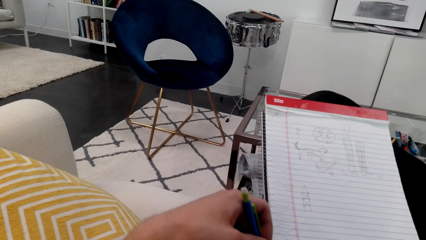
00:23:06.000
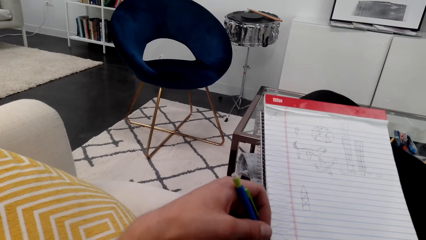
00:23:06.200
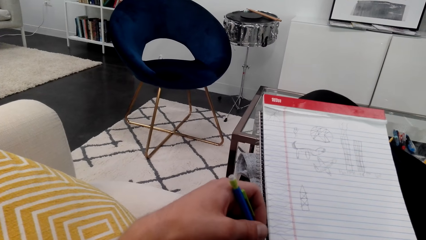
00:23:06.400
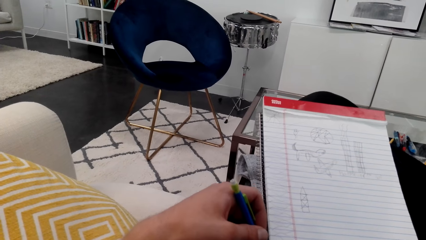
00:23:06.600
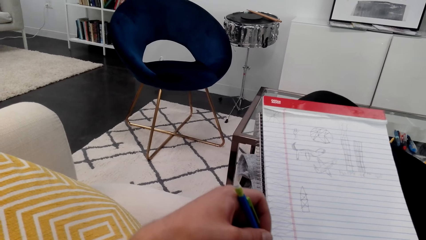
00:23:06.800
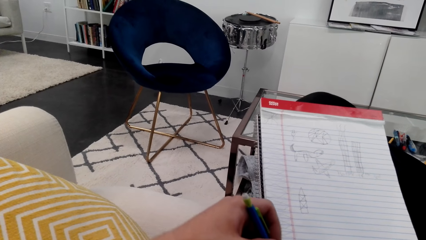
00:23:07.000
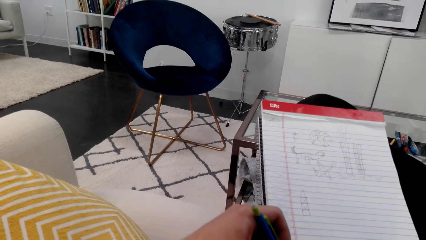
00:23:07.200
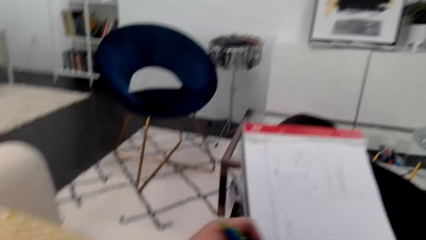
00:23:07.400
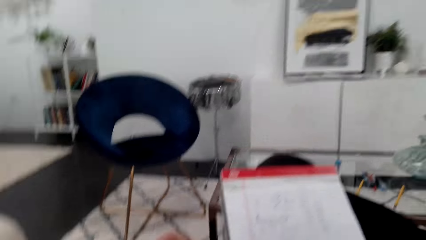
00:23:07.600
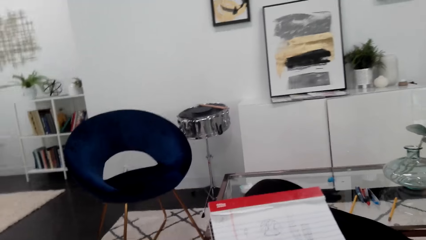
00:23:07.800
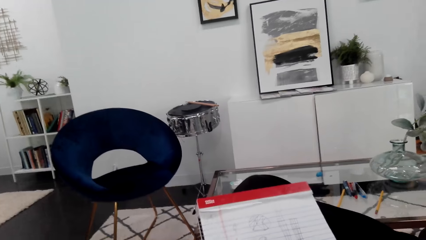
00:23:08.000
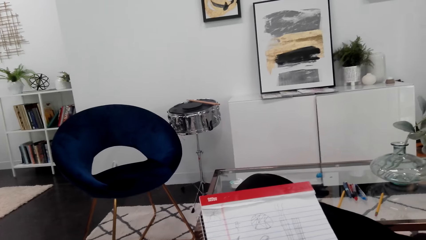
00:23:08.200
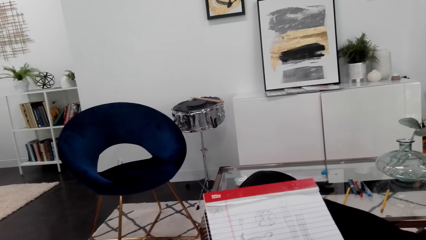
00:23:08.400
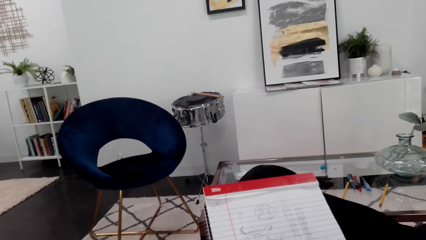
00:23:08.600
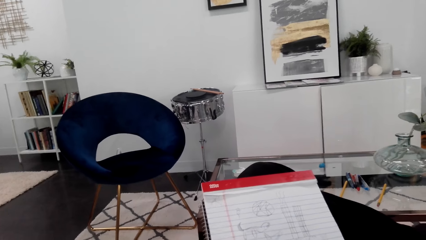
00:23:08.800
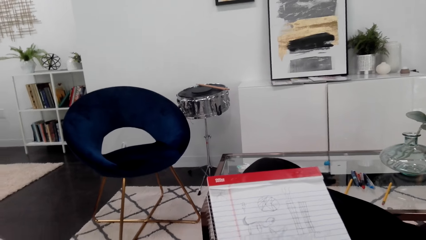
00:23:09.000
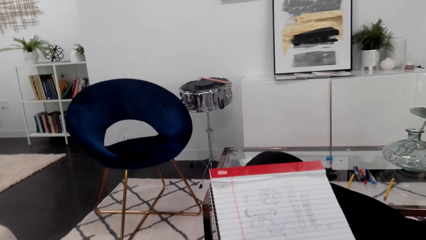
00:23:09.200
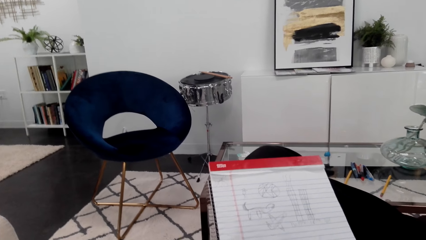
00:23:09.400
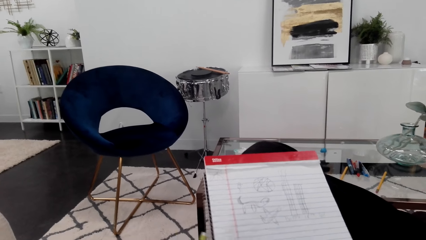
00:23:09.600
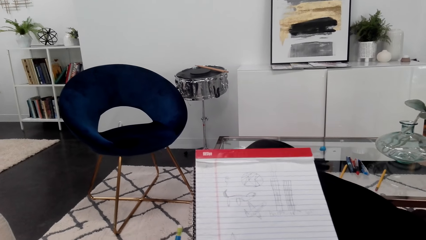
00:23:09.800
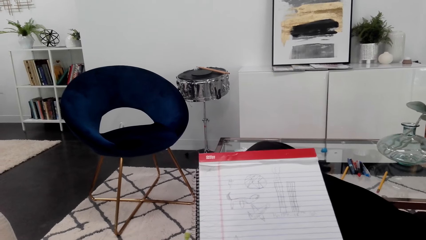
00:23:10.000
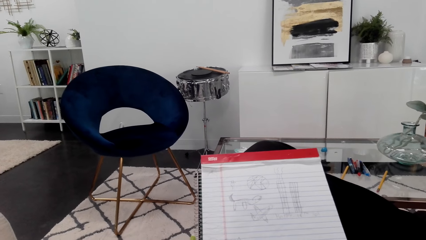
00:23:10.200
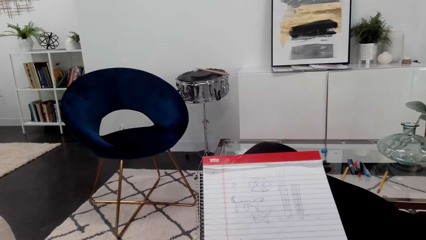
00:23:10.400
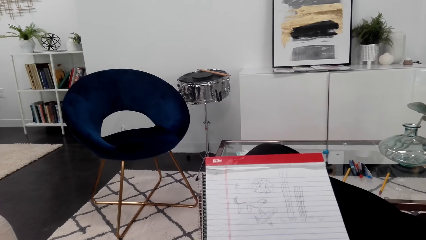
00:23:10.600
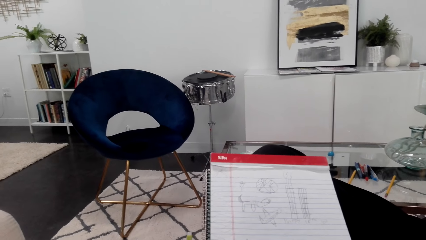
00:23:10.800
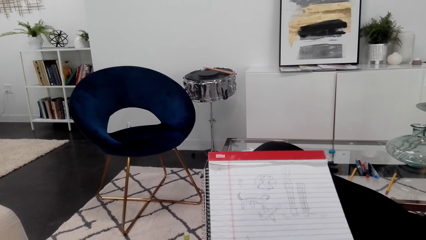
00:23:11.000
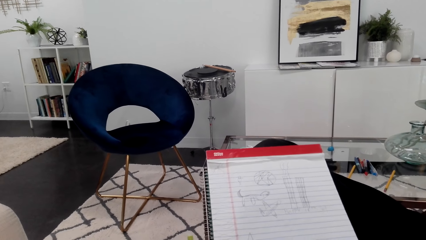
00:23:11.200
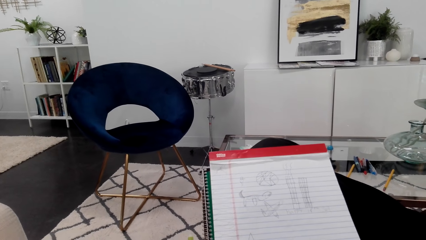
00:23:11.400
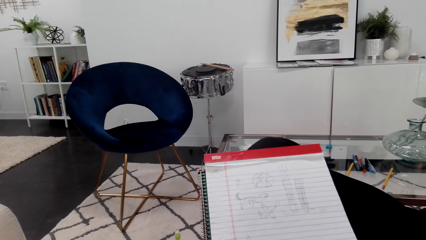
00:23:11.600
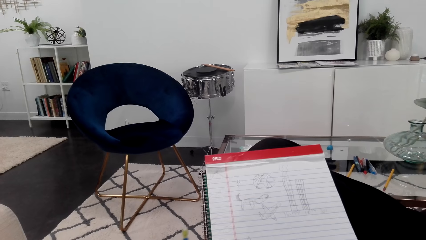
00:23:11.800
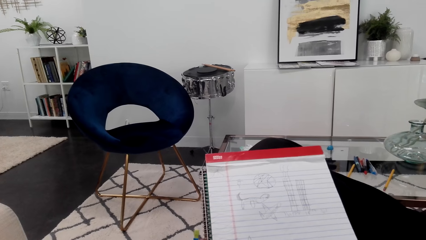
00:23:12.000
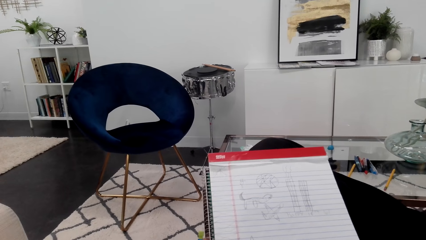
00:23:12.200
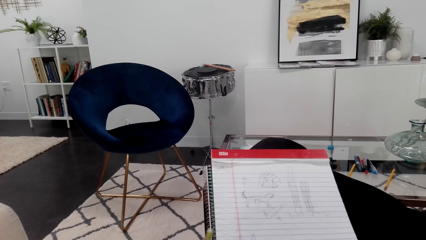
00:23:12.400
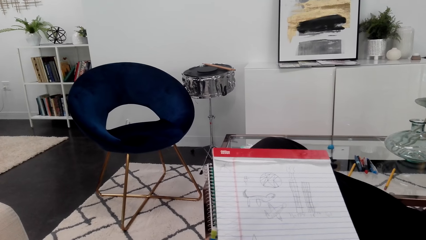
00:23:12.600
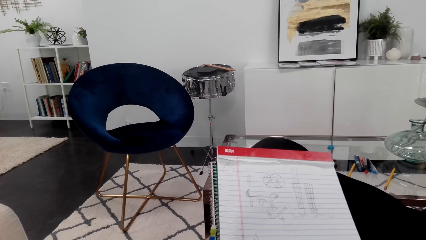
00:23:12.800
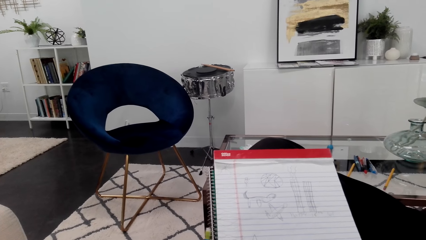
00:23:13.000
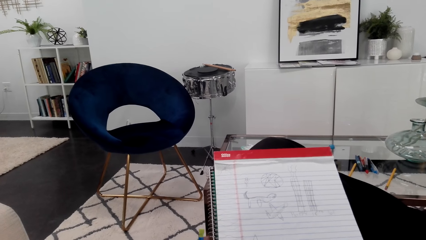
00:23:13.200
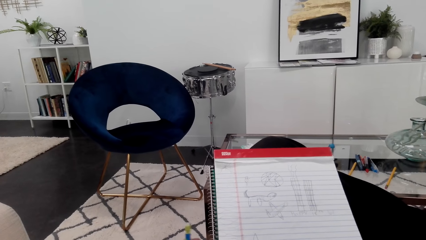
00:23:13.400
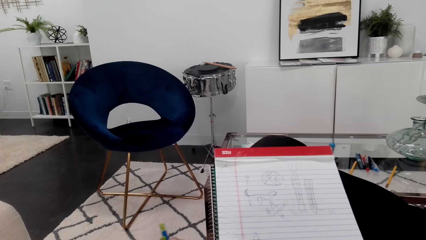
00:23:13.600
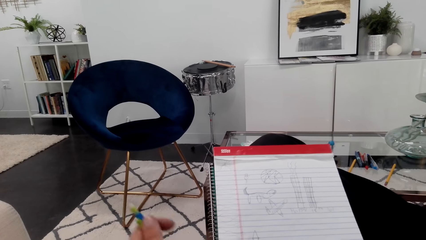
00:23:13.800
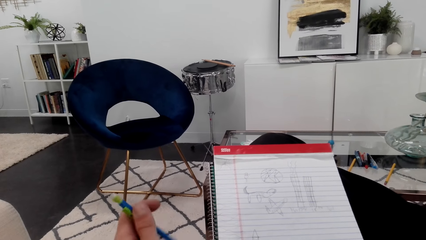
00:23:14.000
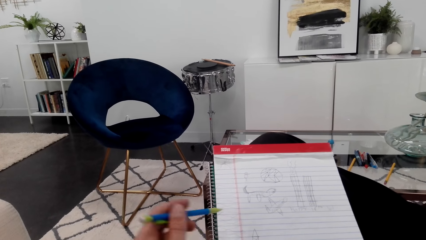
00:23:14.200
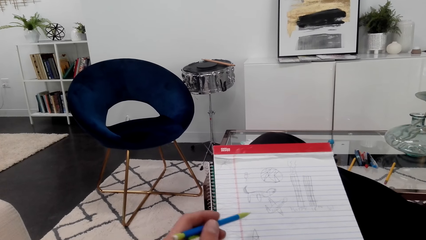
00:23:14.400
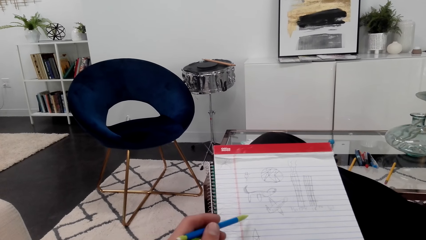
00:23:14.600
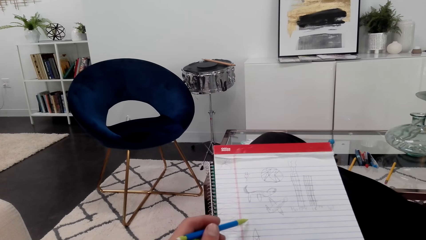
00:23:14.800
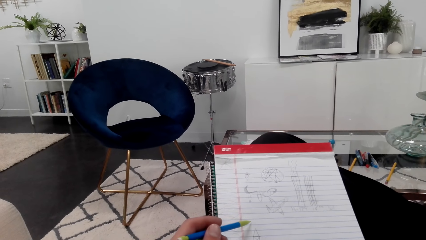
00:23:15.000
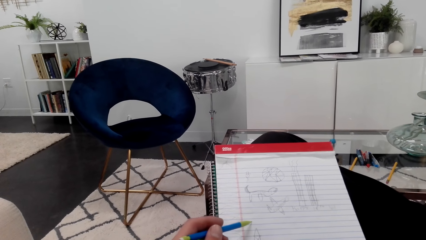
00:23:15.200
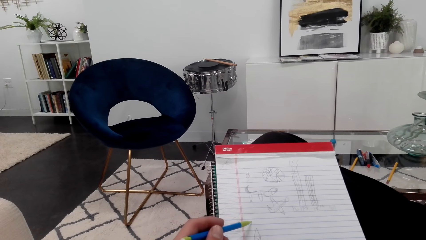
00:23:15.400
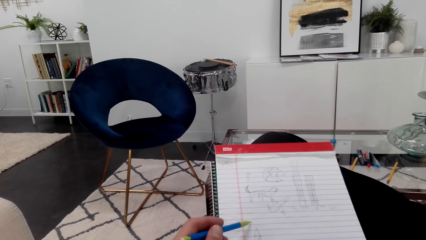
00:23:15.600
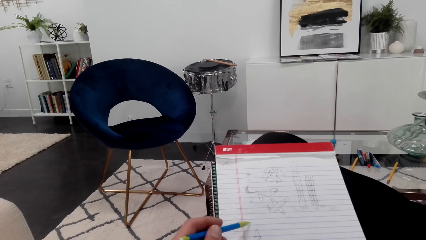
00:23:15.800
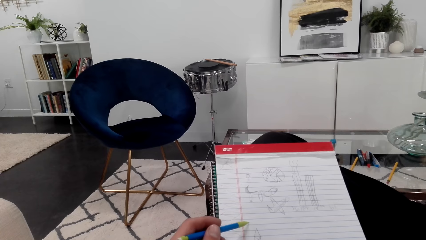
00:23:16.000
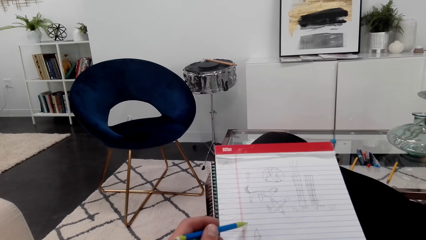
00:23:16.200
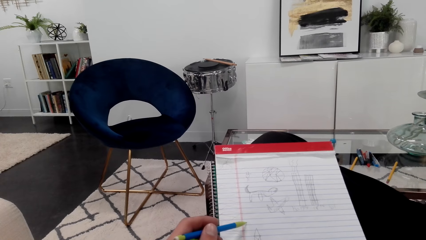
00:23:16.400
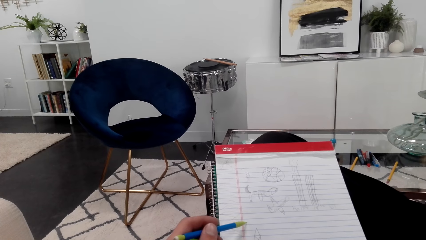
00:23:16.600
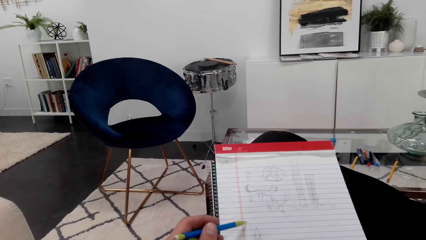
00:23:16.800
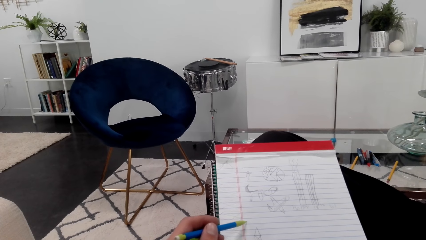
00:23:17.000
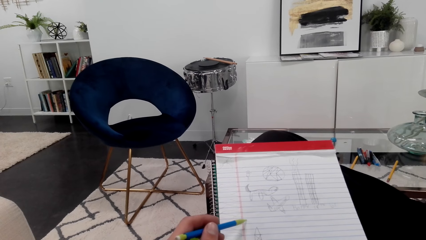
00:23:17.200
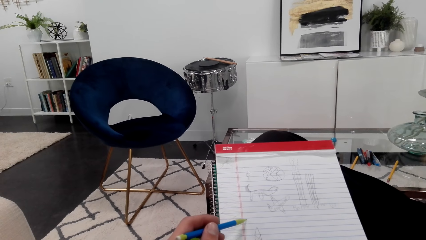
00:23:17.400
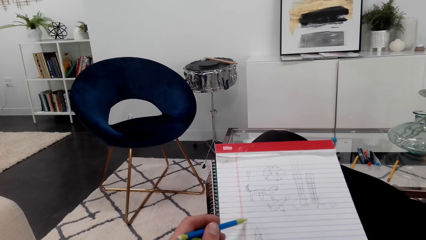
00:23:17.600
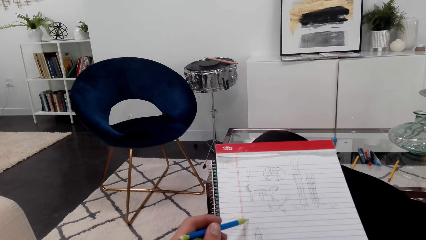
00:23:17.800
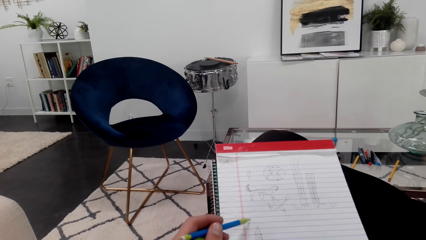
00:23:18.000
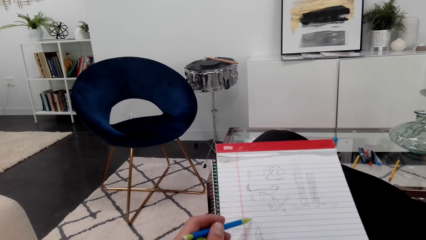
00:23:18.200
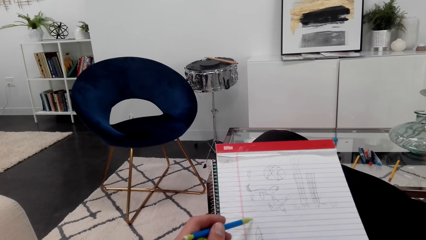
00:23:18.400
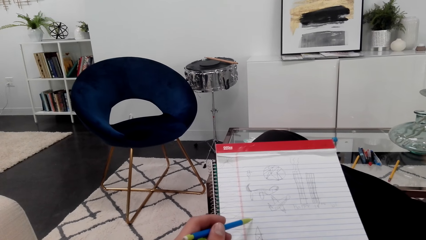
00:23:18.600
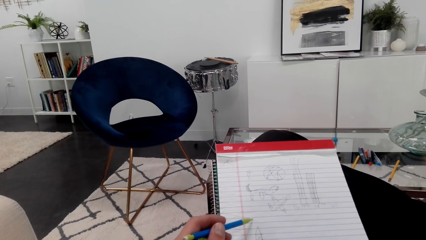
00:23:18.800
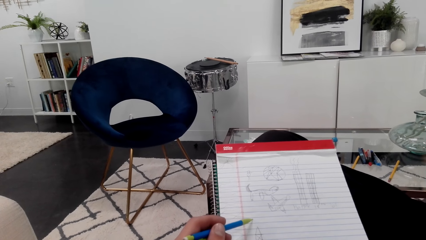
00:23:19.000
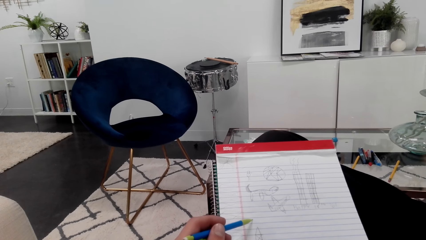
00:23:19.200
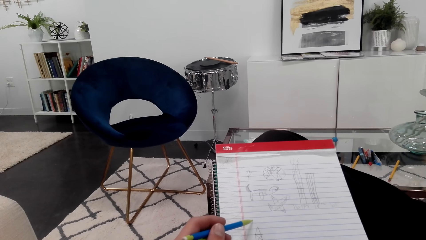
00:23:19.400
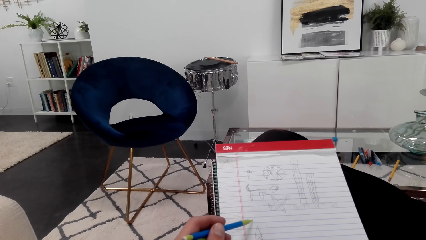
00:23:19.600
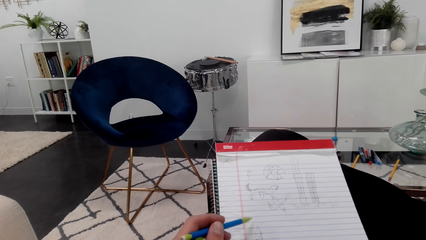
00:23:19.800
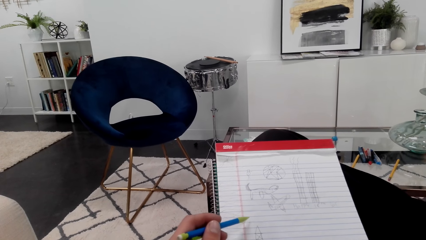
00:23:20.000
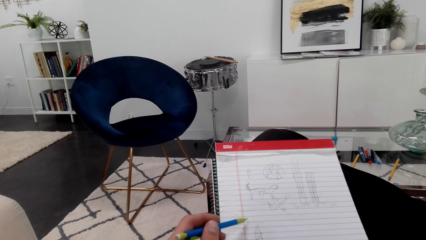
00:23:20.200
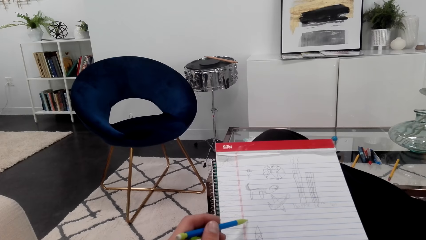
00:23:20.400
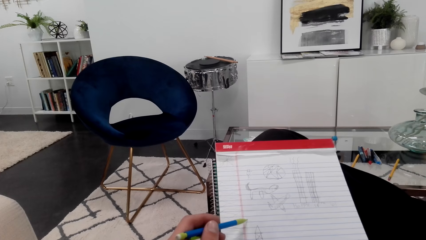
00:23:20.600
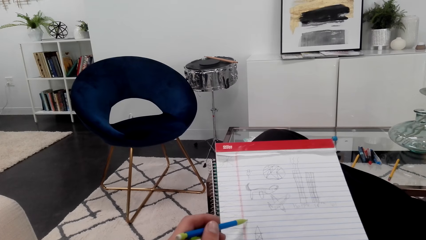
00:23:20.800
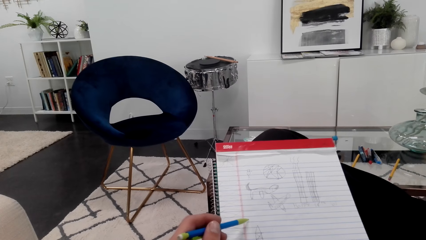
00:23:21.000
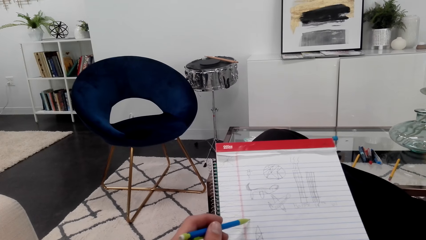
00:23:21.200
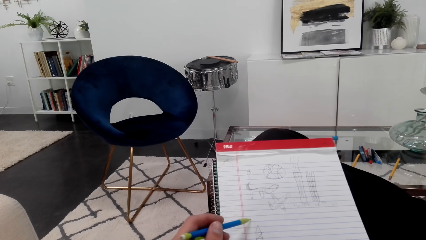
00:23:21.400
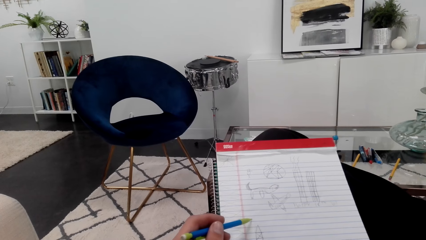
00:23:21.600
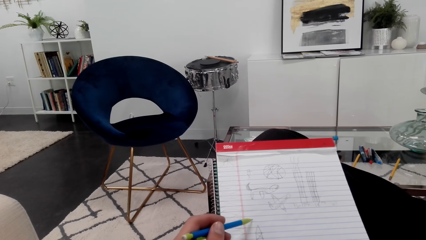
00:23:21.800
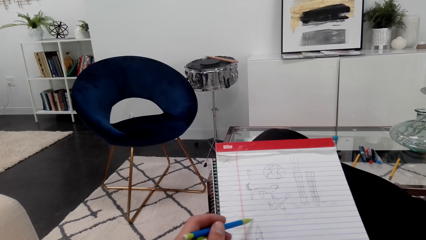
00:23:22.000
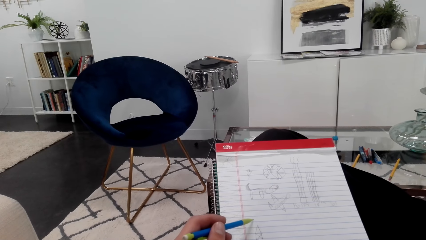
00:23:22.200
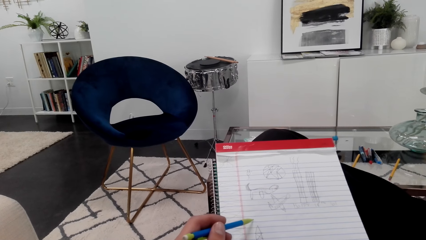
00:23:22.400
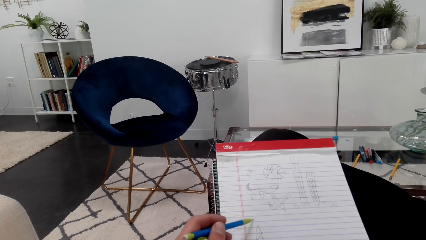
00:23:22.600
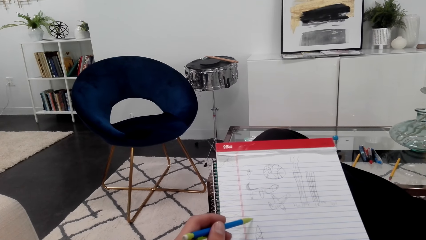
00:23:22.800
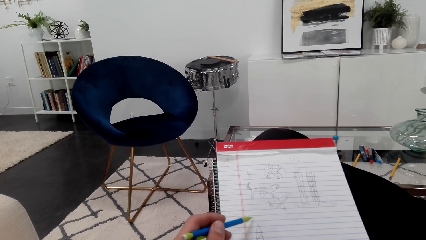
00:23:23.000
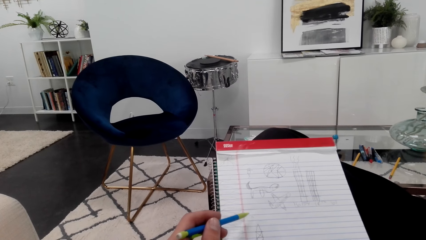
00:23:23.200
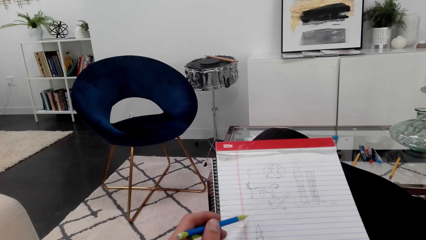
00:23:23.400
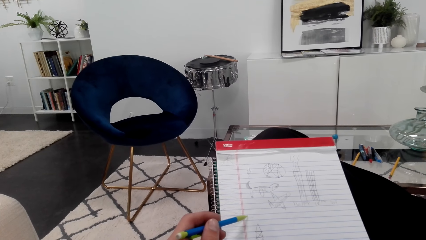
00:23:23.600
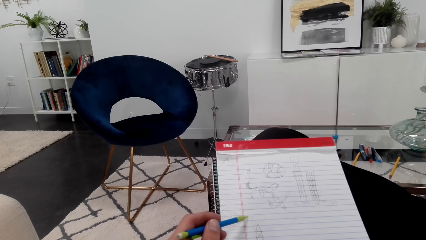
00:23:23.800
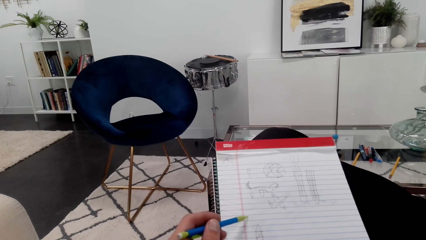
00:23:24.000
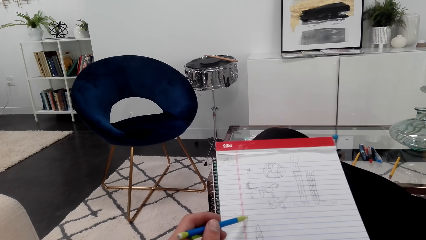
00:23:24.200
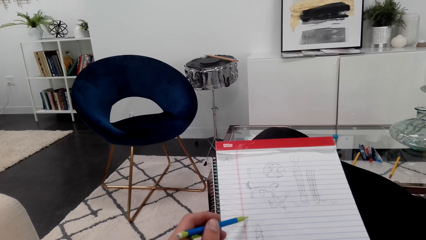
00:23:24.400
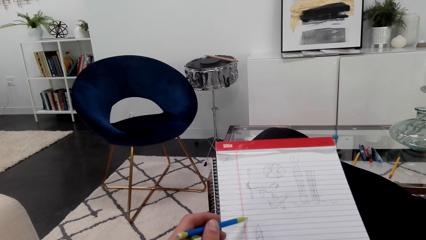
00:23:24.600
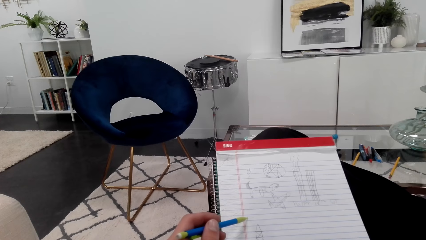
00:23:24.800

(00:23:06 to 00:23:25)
The camera wearer looks around. They draw on a notepad.
